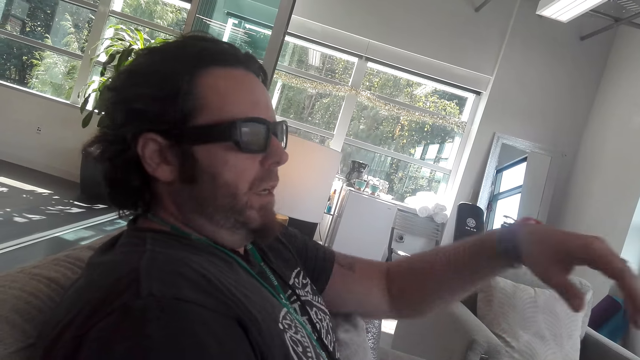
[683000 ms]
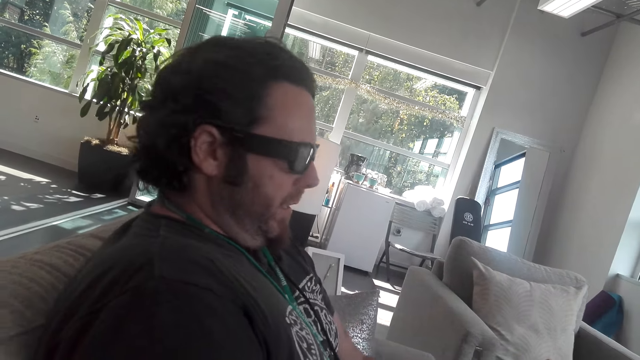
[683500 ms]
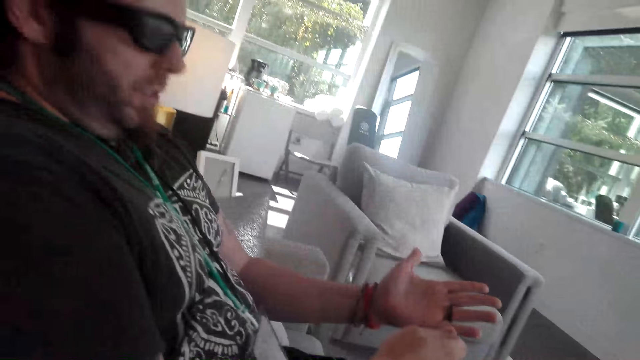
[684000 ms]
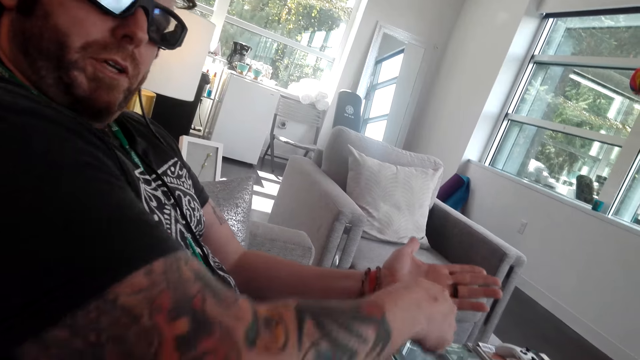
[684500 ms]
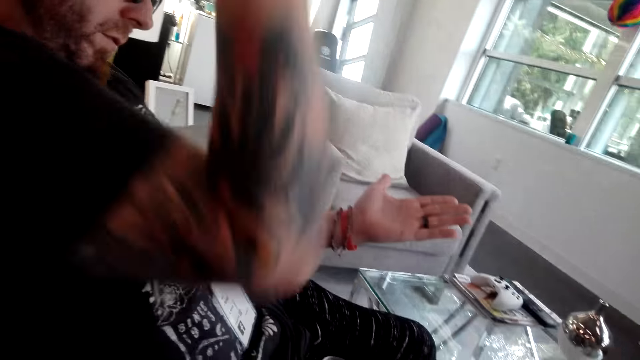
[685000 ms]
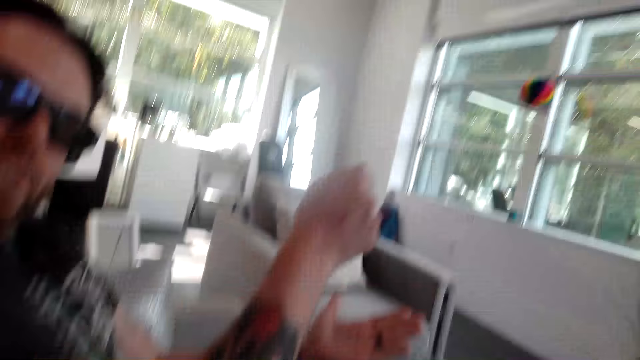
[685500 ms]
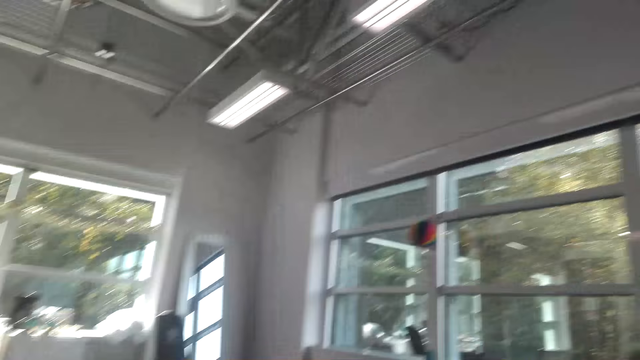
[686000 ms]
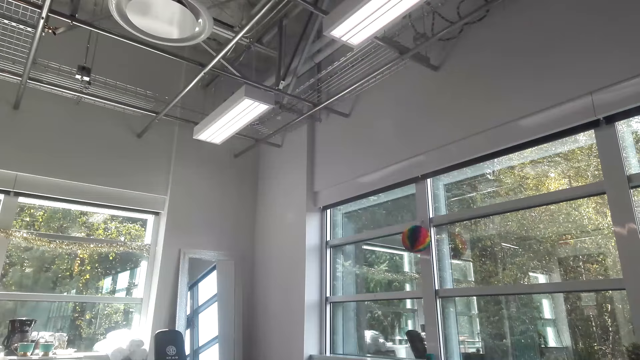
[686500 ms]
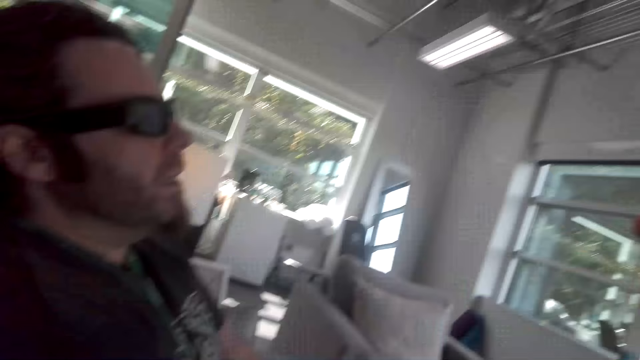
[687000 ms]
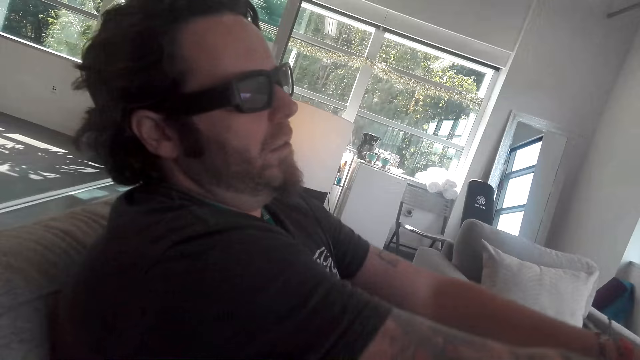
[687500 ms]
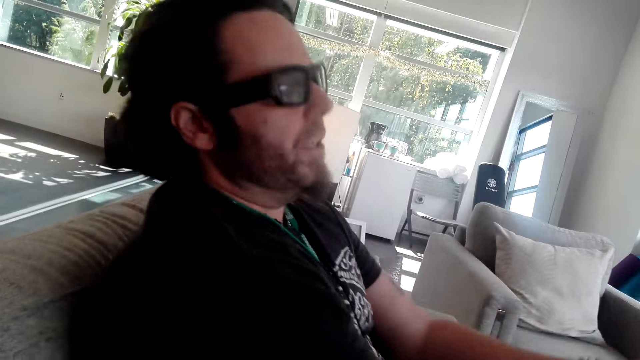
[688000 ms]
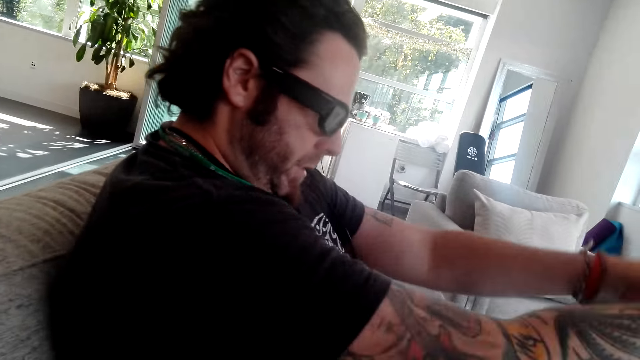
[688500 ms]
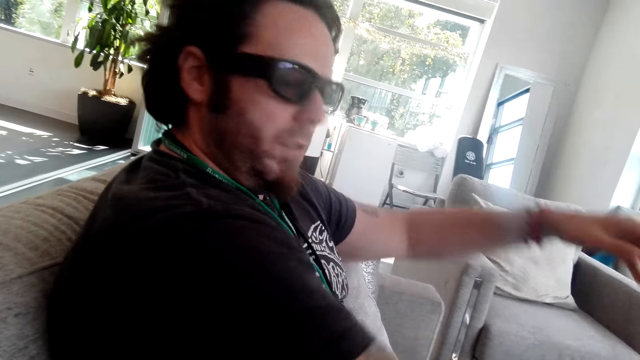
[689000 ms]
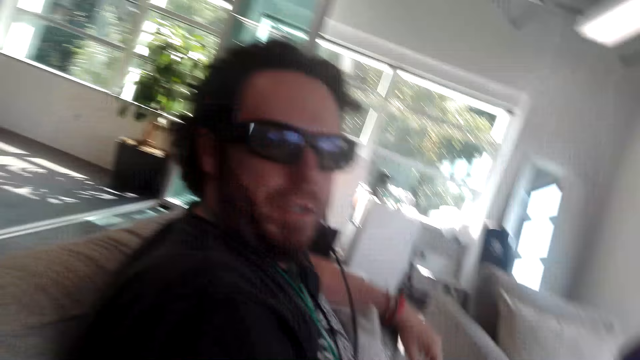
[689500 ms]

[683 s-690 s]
The camera wearer hits his hand with the other hand.

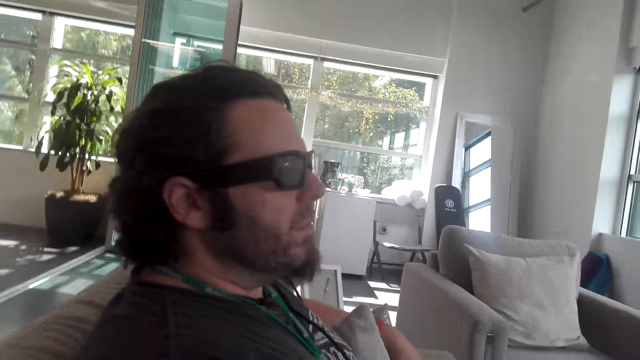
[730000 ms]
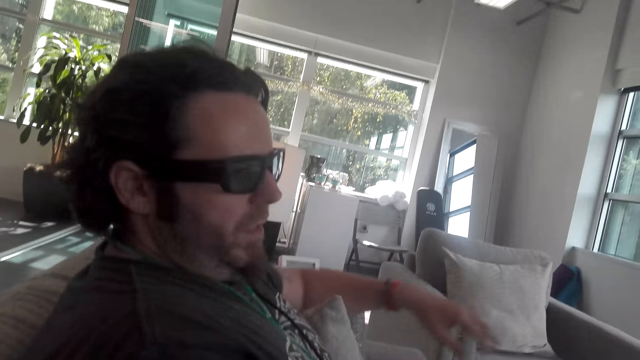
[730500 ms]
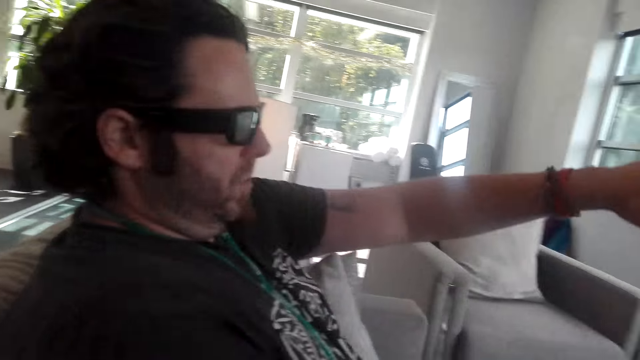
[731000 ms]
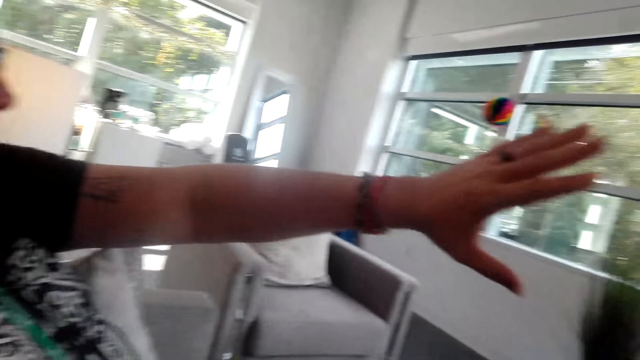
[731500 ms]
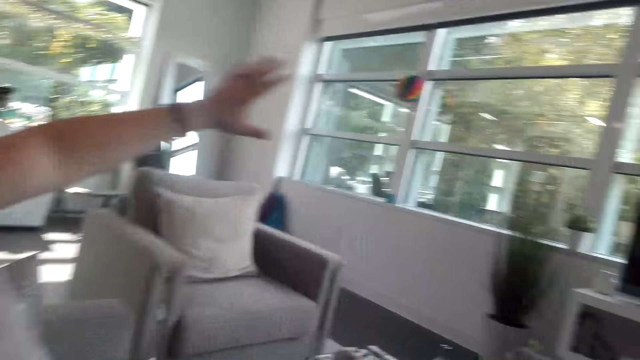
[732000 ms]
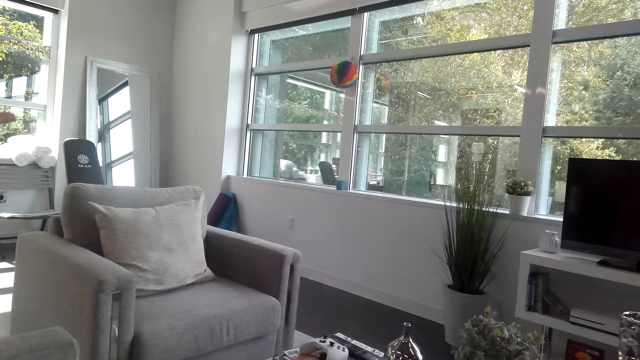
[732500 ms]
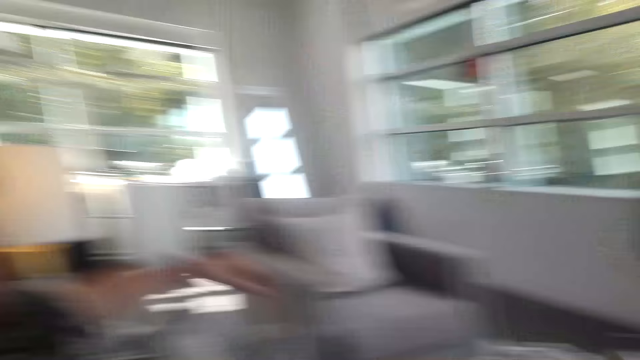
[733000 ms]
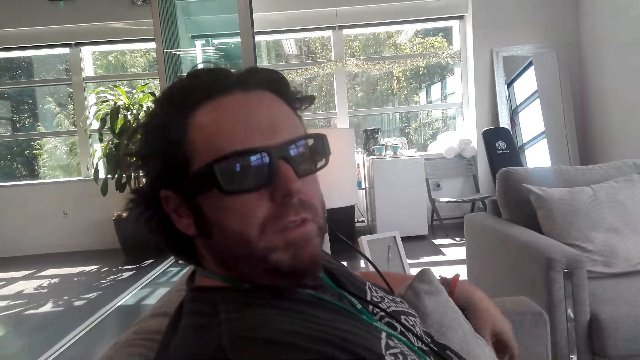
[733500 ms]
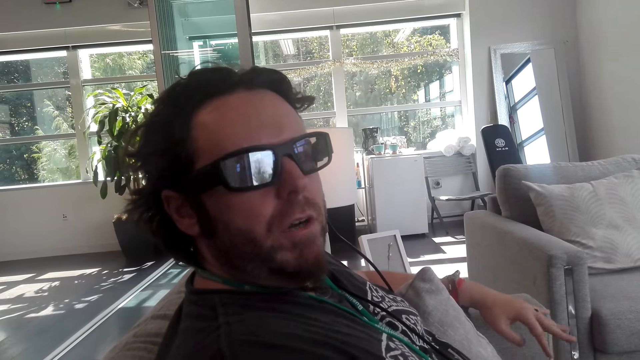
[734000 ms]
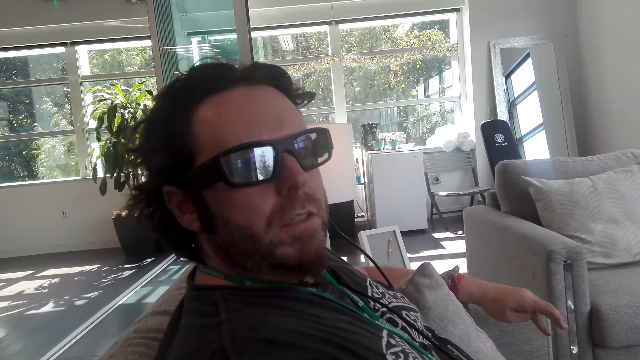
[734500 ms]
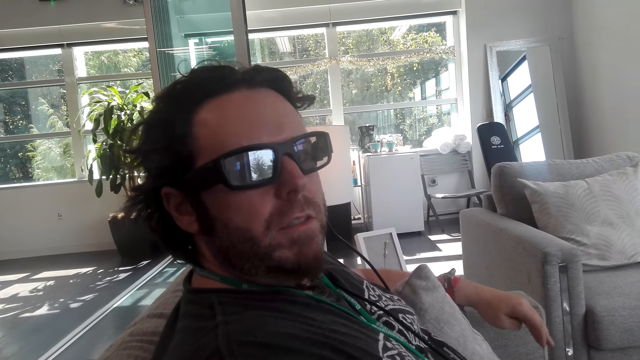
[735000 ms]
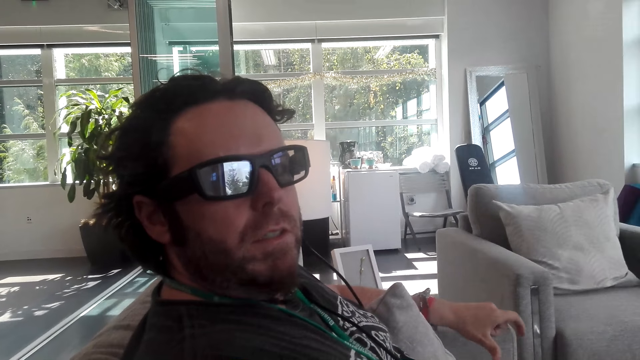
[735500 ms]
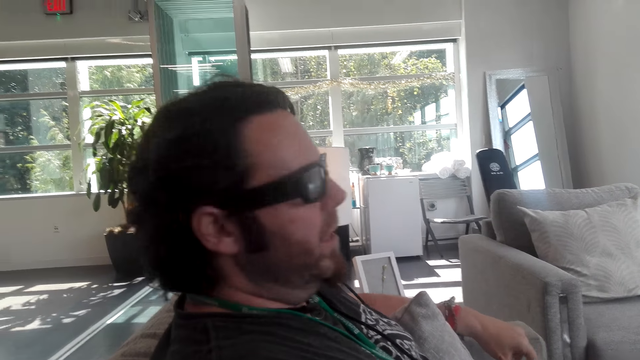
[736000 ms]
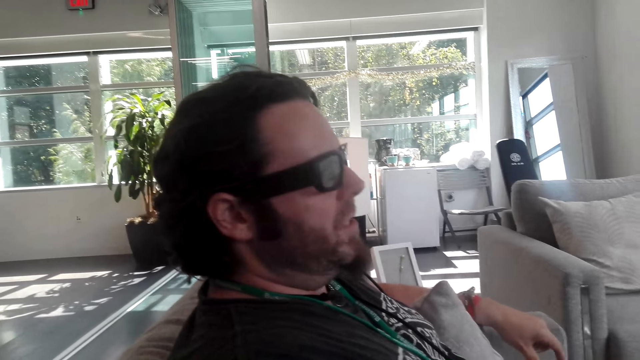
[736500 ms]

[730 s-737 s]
The camera wearer moves his hand.

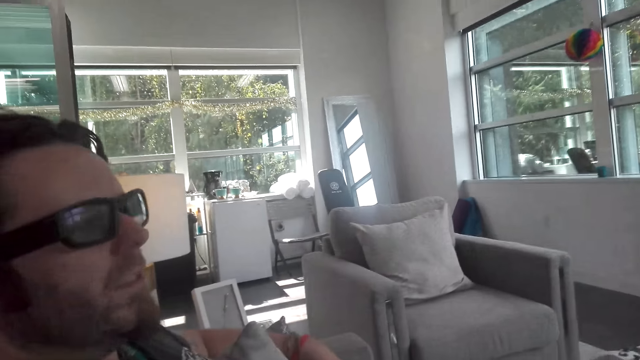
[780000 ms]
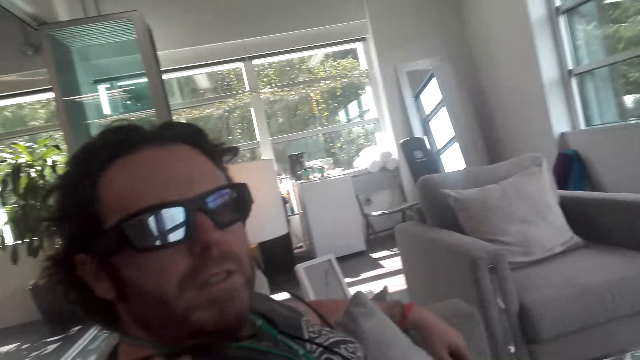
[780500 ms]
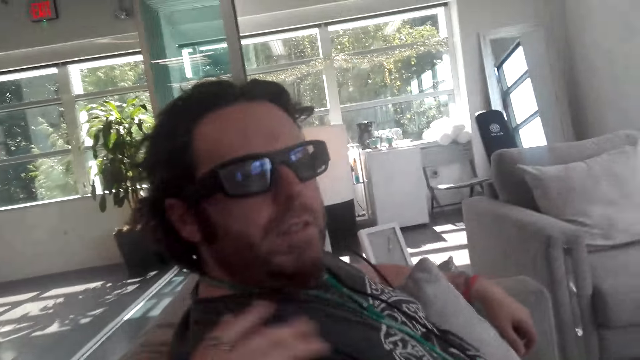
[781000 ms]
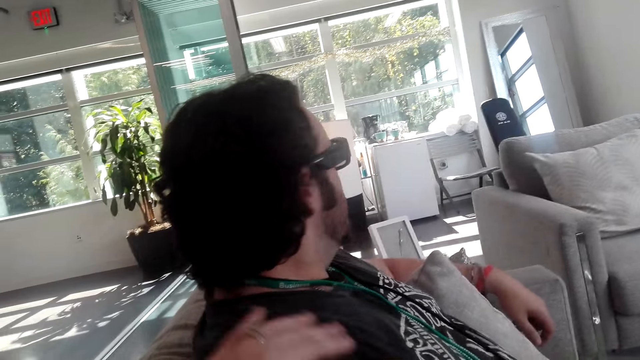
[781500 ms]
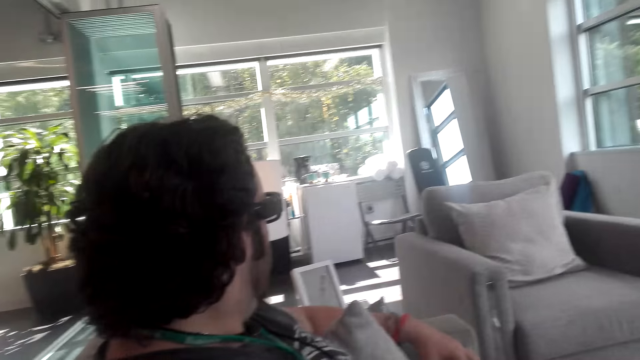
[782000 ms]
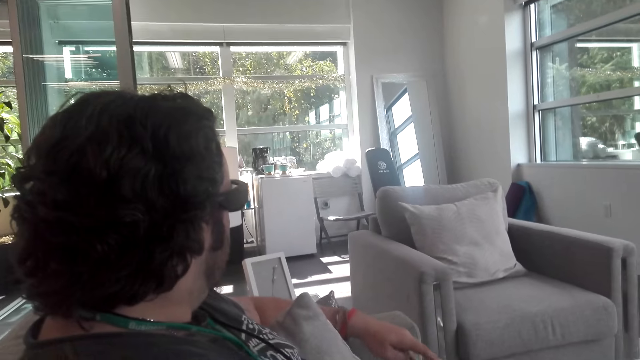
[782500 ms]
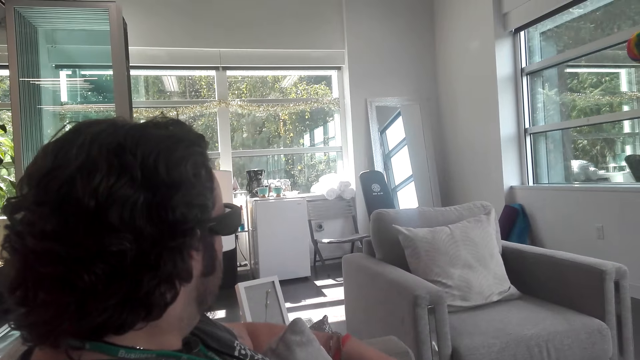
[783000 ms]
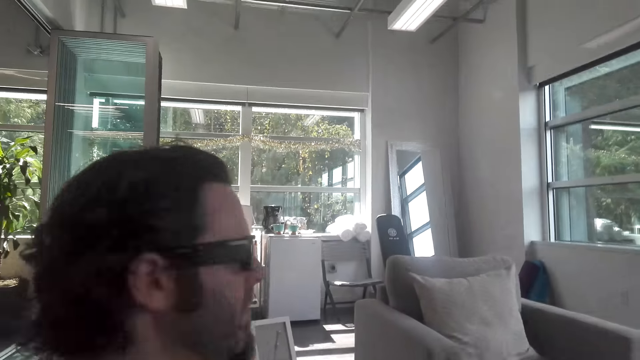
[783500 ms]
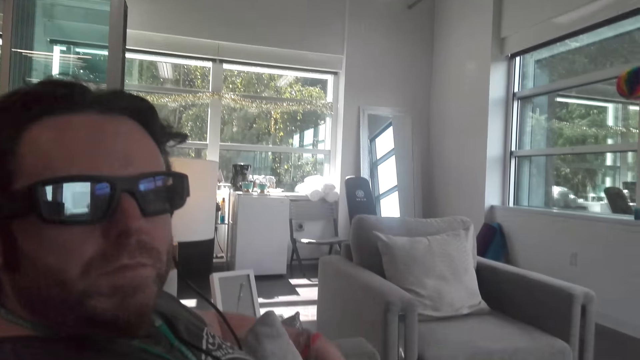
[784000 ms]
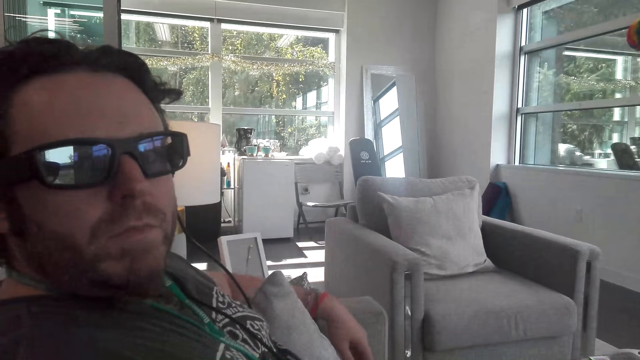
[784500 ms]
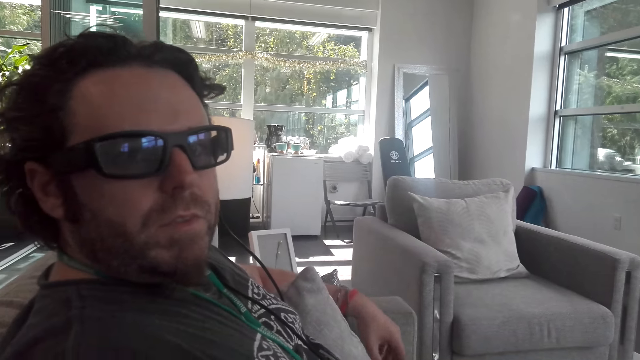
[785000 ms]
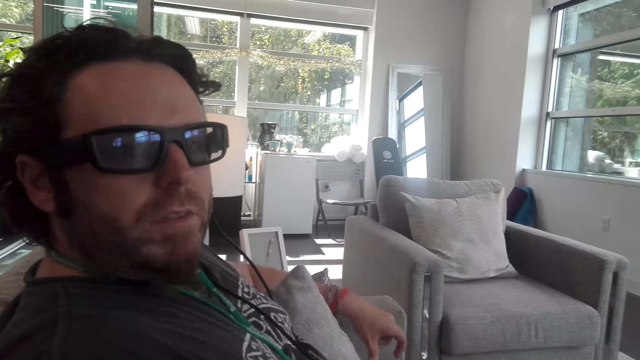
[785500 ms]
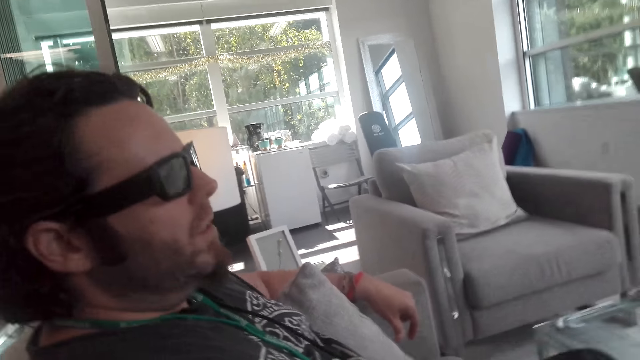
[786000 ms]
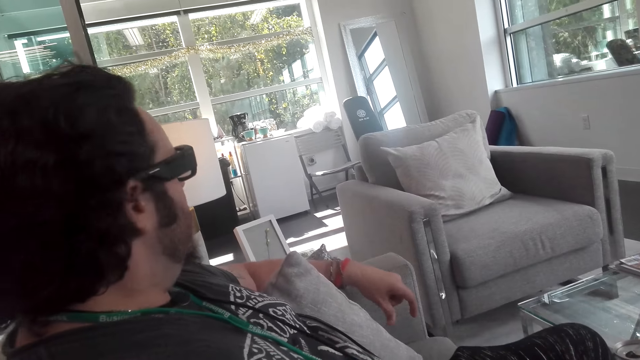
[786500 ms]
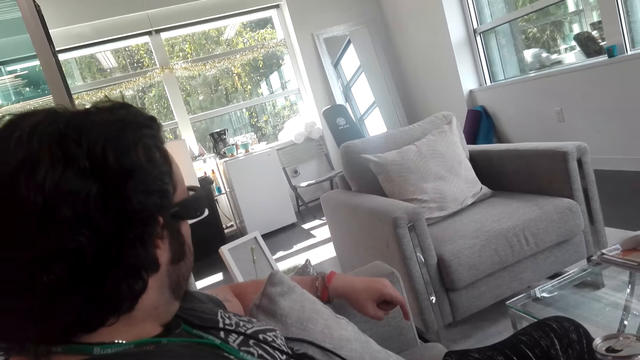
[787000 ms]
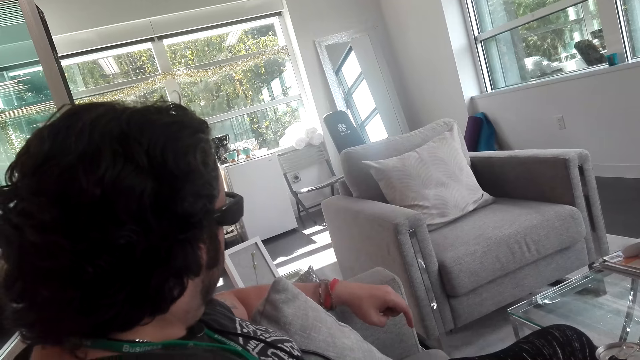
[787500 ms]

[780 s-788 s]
The camera wearer lifts her hands.
